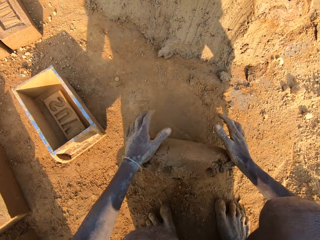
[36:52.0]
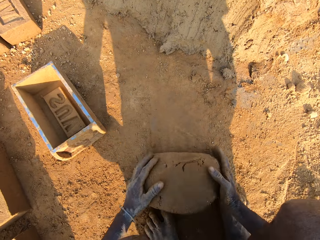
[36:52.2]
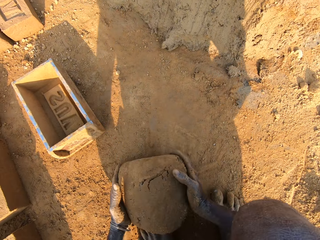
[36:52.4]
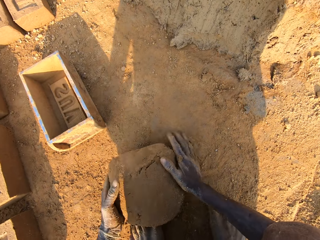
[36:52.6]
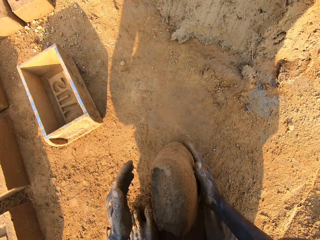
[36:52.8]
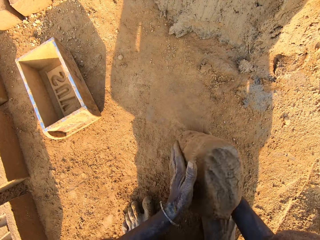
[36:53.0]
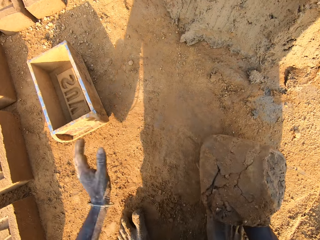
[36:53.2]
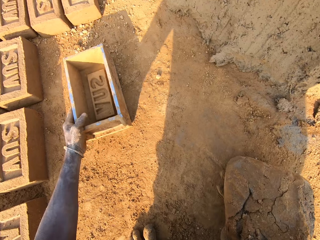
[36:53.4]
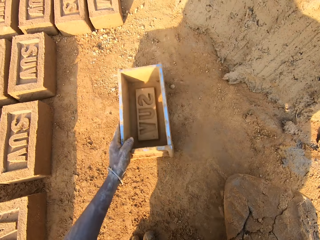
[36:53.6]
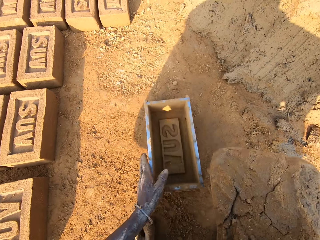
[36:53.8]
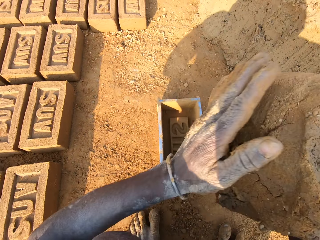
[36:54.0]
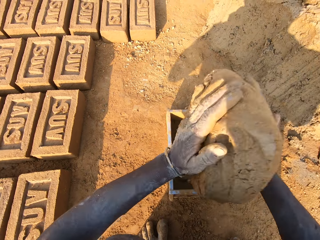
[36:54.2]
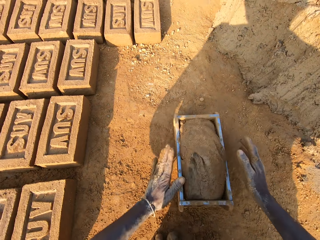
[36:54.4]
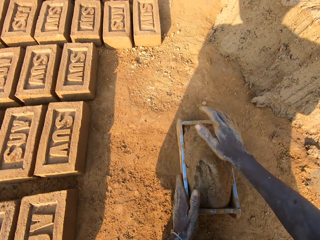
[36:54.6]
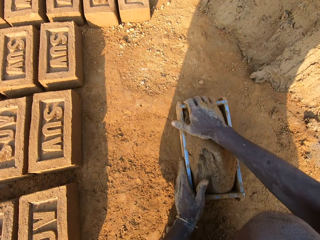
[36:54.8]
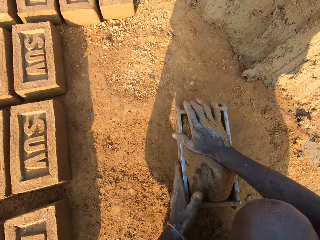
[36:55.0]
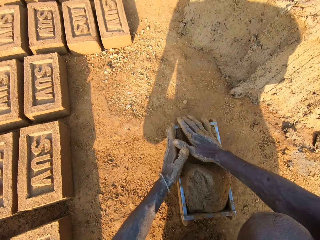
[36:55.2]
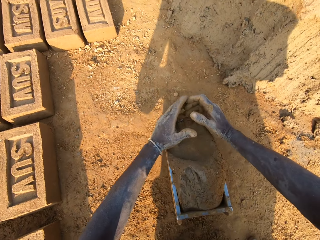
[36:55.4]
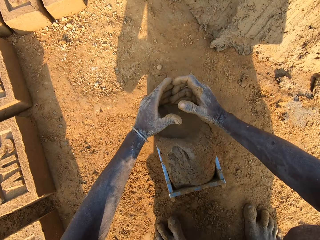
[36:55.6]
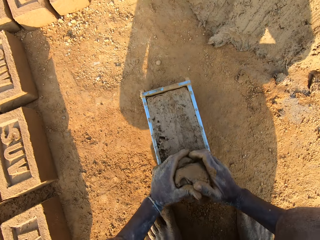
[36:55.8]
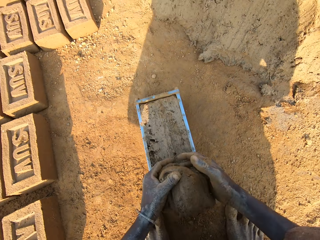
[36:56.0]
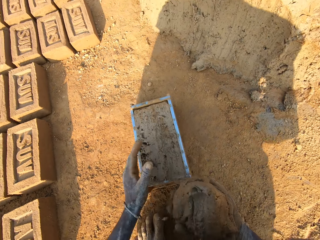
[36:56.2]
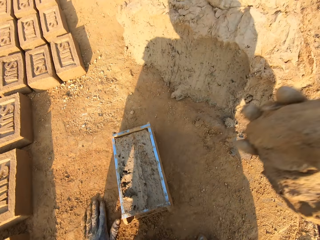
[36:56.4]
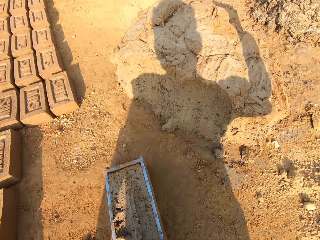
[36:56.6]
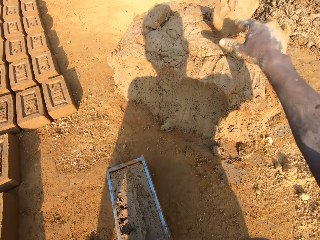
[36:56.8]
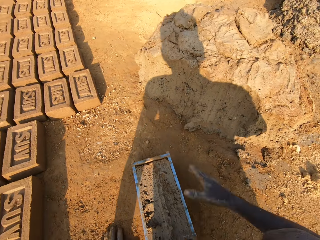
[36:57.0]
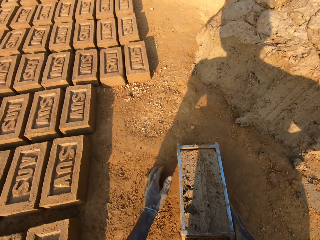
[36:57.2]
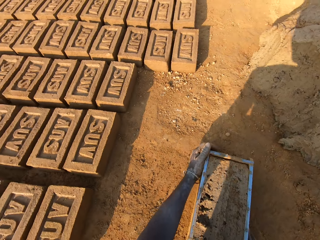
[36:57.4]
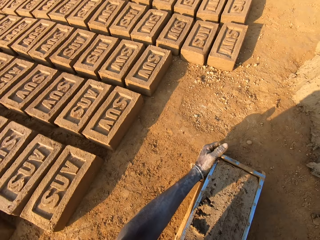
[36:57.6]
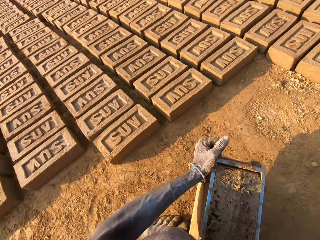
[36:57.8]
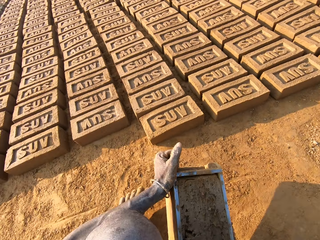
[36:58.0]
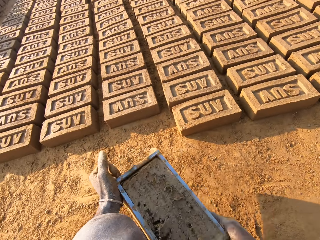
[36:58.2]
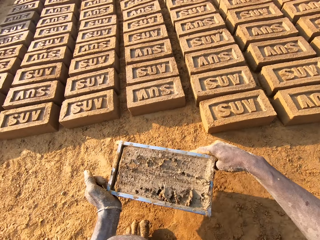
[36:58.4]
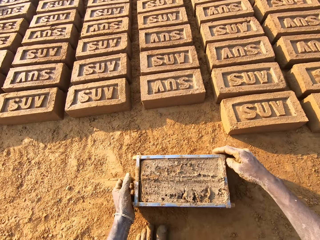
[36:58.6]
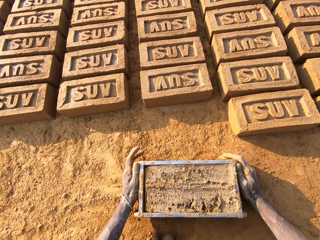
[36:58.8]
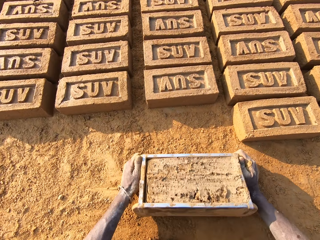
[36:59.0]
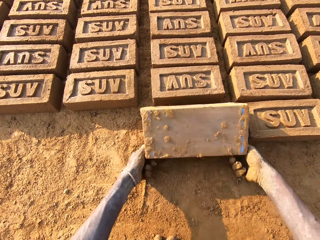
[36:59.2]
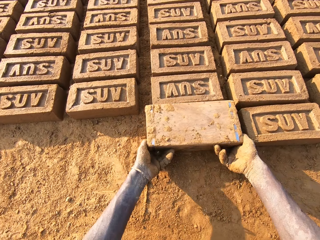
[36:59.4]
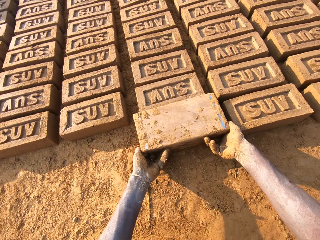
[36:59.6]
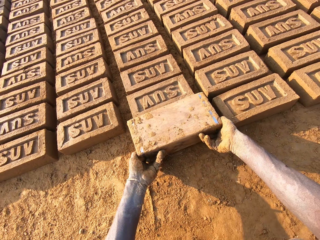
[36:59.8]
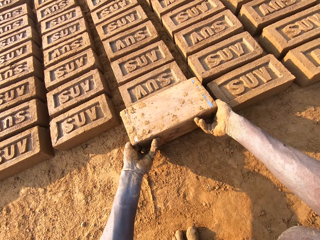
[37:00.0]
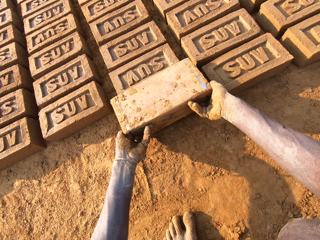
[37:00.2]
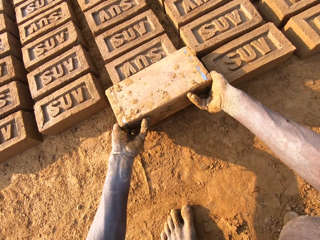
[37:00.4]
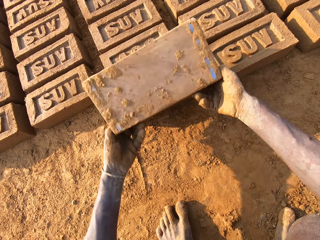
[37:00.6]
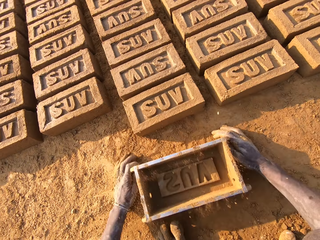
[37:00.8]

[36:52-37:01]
The camera wearer moves the pan or wooden box forward with his left hand. He puts the mud in the pan. He presses the mud in the pan with his hand. He removes excess mud in the pan with his hands. He throws the mud in his hand on another mud on the floor. He lifts away the wooden box. He turns around with the pan in his hand. He drops the pan on the floor. He turns the pan upside down on the floor. He removes the mold mud from the pan on the floor.

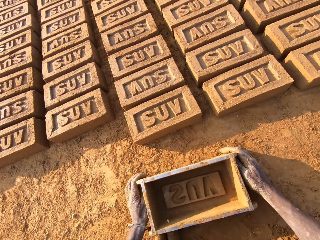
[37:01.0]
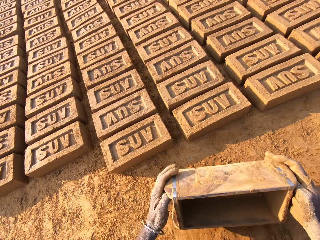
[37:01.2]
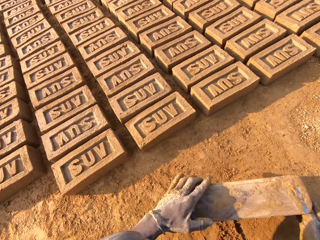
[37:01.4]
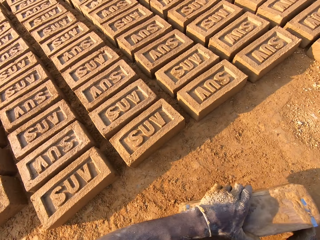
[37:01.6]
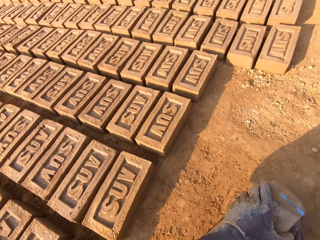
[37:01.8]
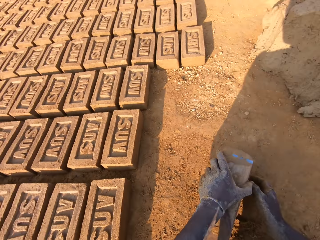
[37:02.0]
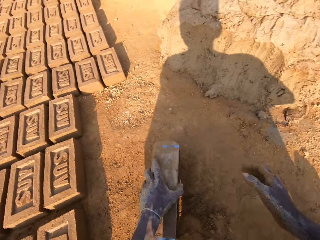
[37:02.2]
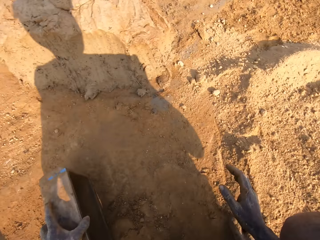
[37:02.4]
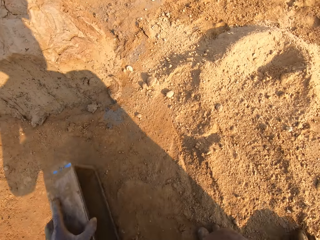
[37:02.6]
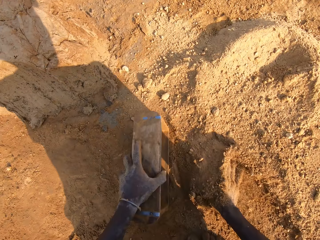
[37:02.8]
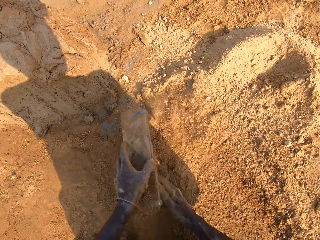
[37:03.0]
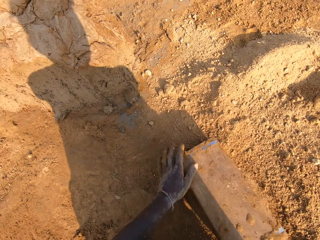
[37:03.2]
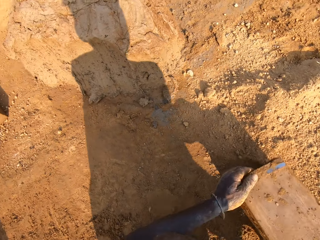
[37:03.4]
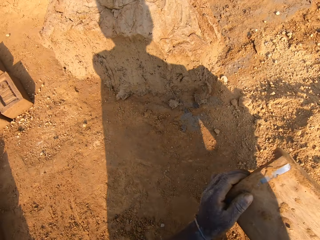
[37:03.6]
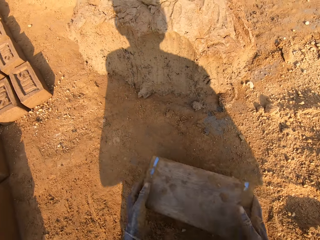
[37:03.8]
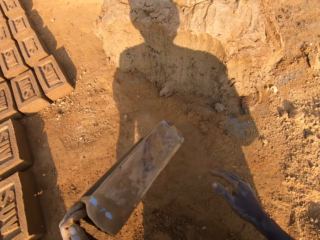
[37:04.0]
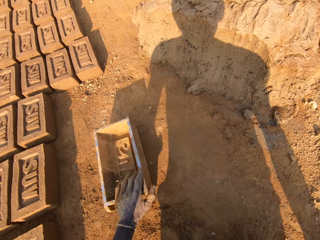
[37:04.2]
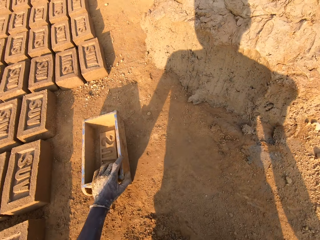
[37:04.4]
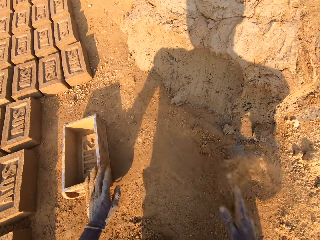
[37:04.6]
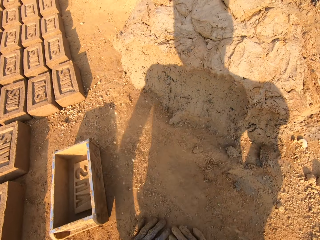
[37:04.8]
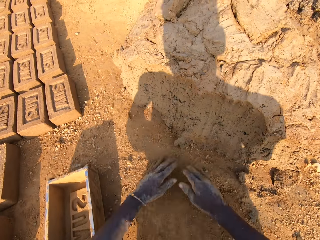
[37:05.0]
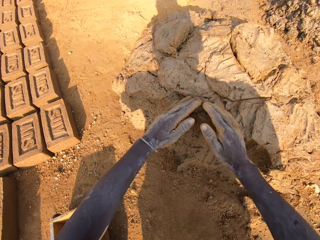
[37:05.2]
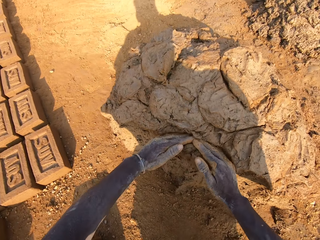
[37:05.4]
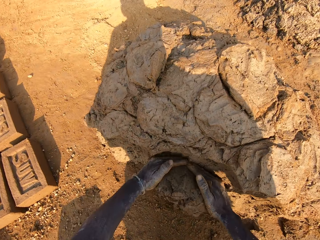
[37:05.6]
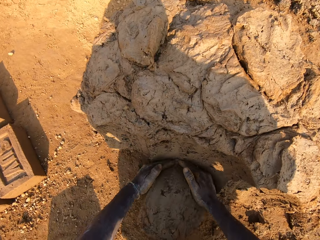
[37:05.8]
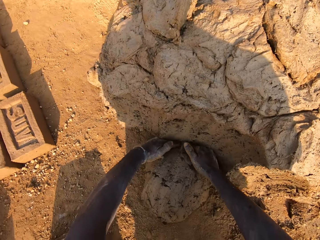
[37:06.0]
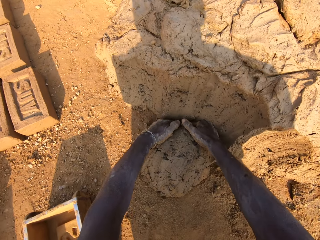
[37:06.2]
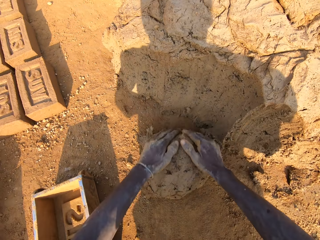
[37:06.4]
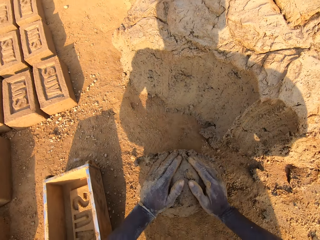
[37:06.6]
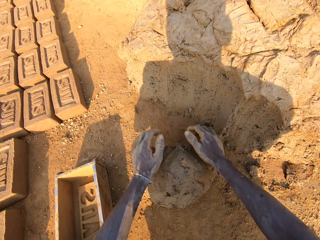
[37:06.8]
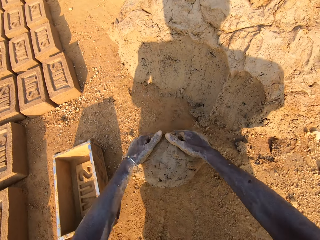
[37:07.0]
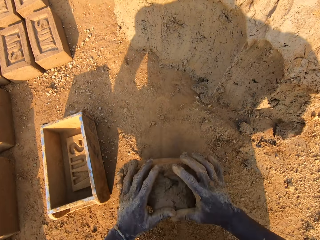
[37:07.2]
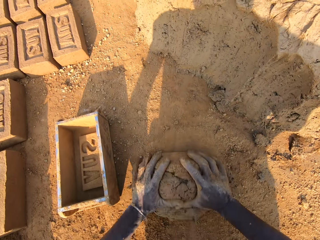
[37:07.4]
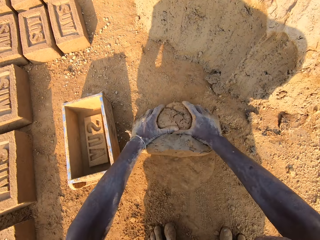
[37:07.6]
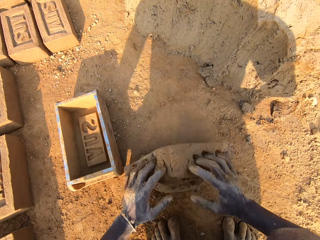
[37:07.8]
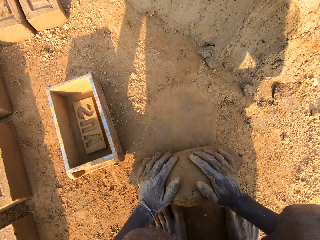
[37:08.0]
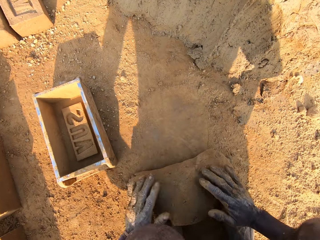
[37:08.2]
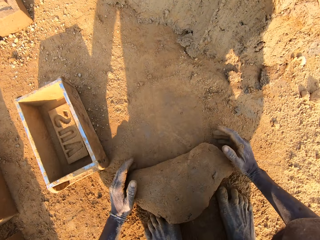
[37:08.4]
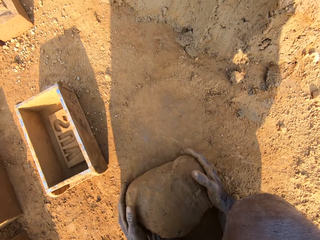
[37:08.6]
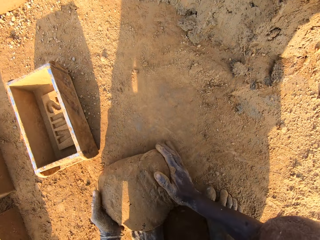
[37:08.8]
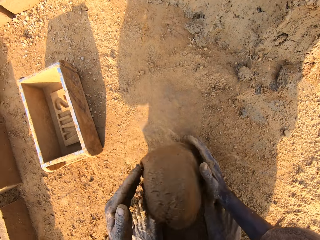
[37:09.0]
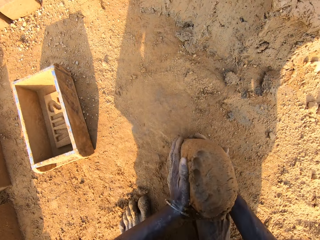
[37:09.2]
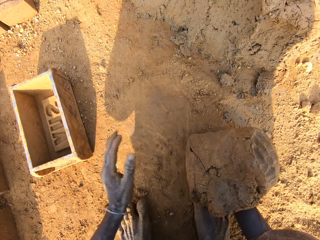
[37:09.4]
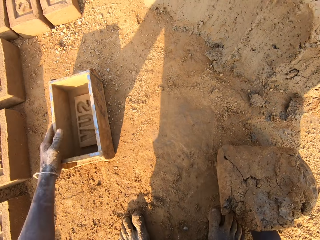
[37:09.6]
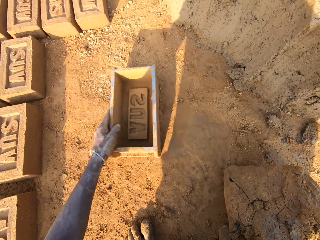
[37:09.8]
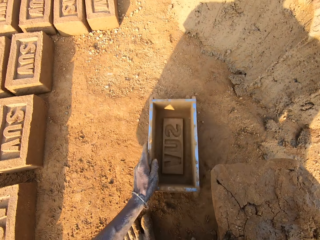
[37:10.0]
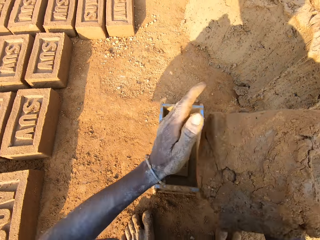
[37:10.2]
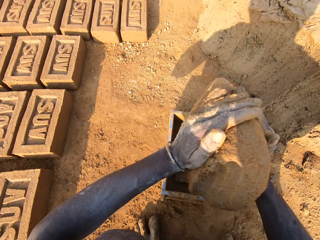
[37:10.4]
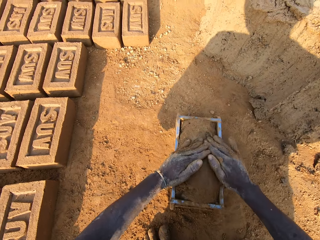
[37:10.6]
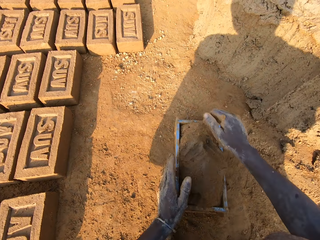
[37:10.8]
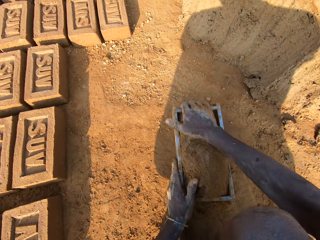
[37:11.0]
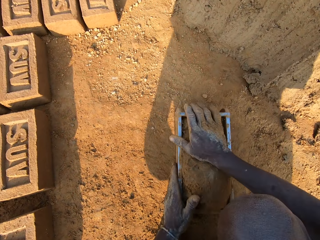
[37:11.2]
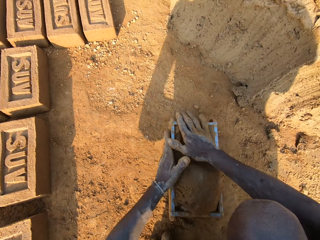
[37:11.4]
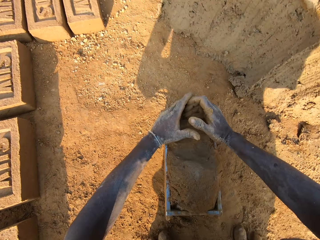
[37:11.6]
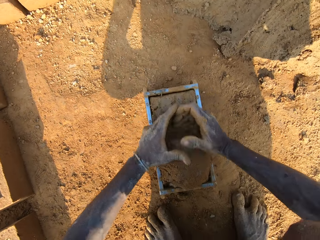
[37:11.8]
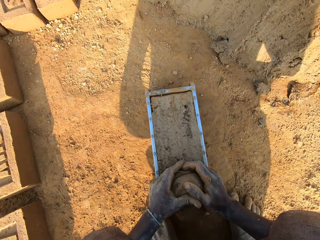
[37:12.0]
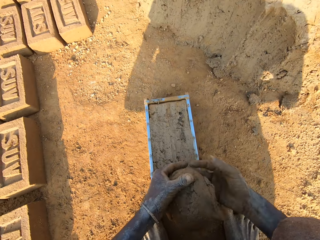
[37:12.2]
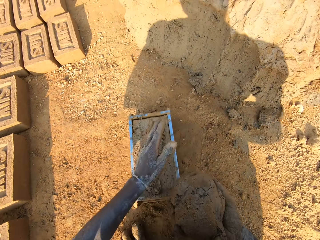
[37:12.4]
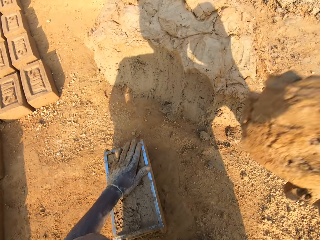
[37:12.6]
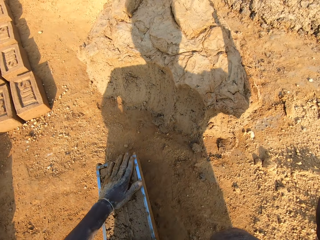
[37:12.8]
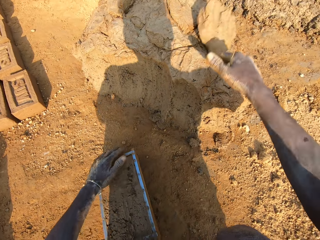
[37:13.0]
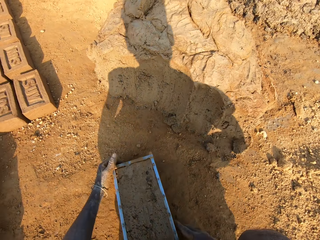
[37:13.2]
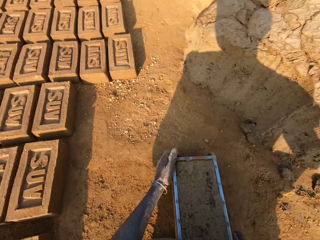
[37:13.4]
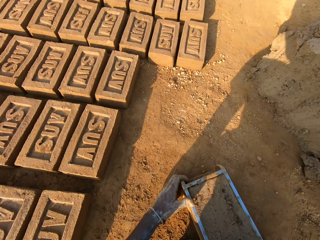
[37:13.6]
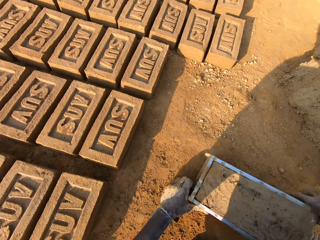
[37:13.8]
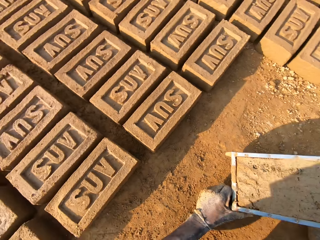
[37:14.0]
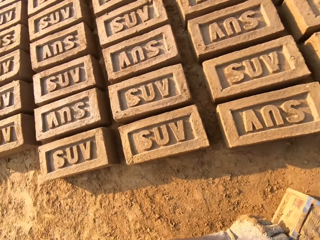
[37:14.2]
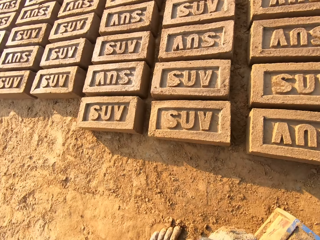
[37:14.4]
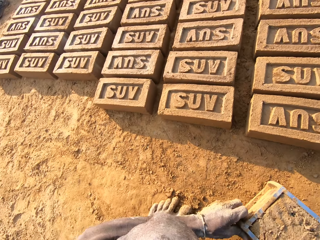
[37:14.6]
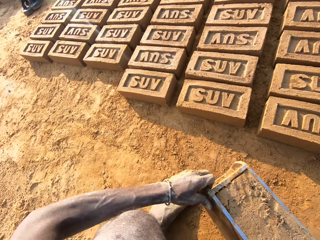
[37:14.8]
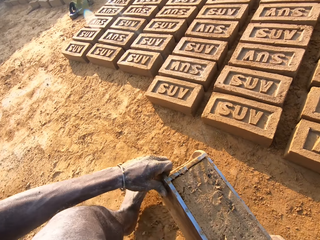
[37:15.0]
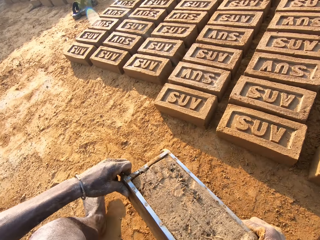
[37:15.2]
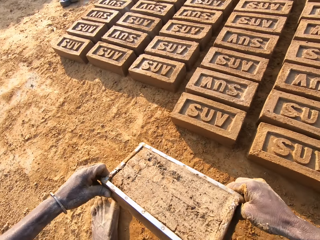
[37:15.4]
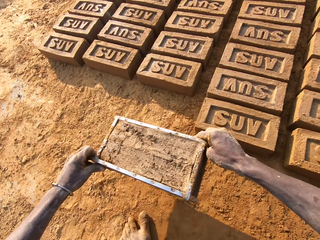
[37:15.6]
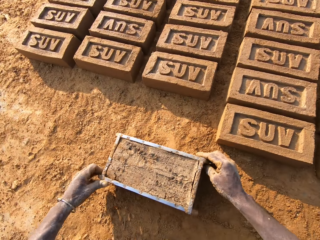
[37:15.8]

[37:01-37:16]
The camera wearer places the wooden box or pan on the ground. He lifts away the wooden box. He turns around with the pan in his hand. He puts some sand or soil in the pan with his right hand. He empties the wooden box. He removes the pan from the sand. He puts the wooden box on the side. He takes some mud from the floor. He rubs his hands on the soil. He takes some mud from the floor again. He rolls the mud on the sand on the floor. He moves the pan forward with his left hand. He puts the mud in the pan. He presses the mud in the pan with his hand. He removes excess mud in the pan with his hands. He throws the mud in his hand on another mud on the floor. He turns around with the pan in his hand. He lifts away the wooden box.
